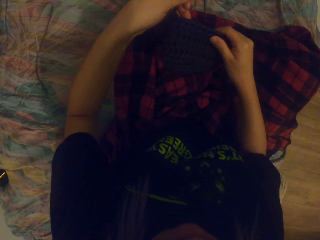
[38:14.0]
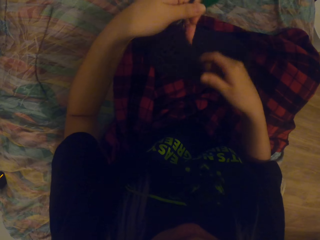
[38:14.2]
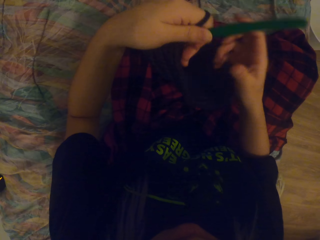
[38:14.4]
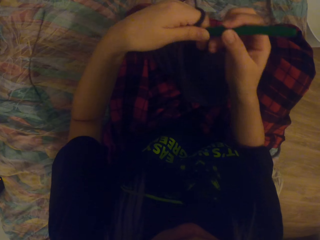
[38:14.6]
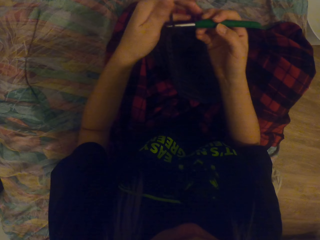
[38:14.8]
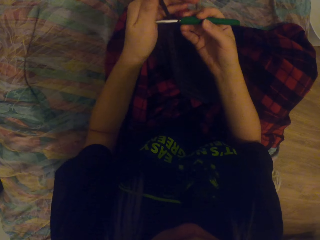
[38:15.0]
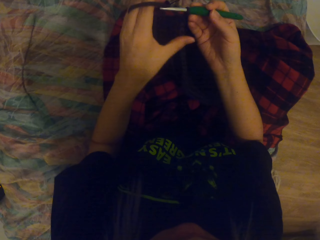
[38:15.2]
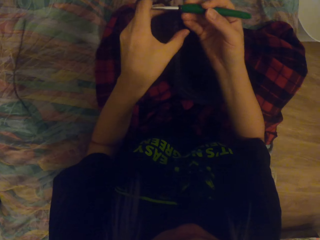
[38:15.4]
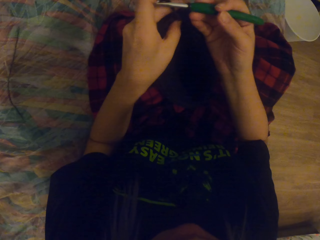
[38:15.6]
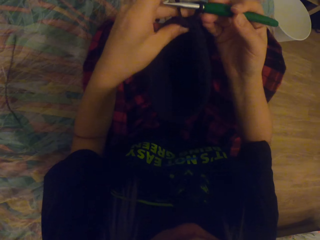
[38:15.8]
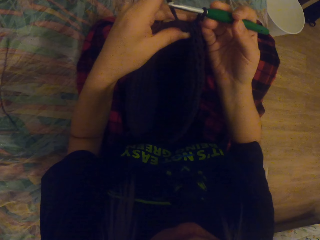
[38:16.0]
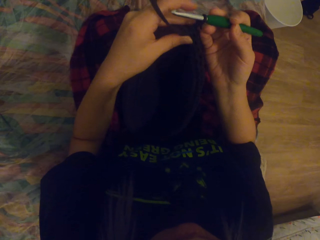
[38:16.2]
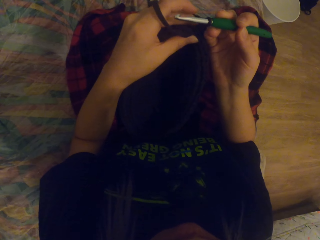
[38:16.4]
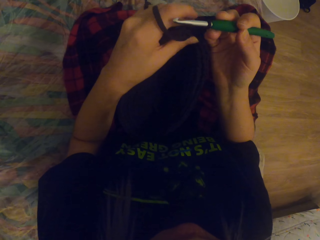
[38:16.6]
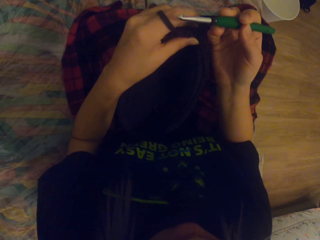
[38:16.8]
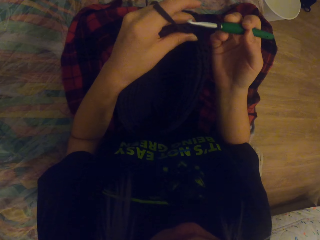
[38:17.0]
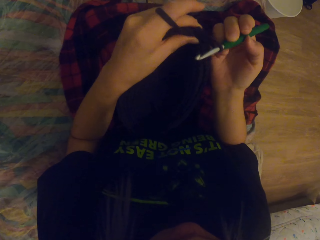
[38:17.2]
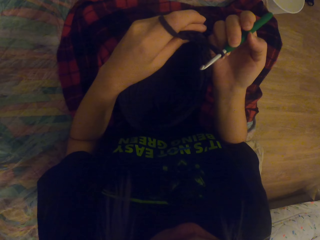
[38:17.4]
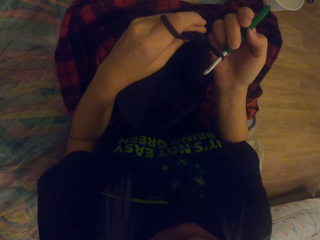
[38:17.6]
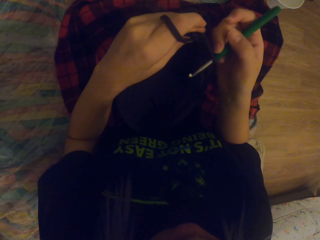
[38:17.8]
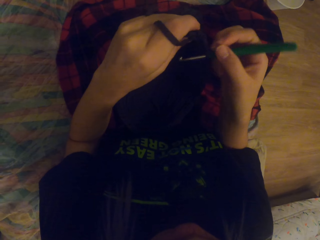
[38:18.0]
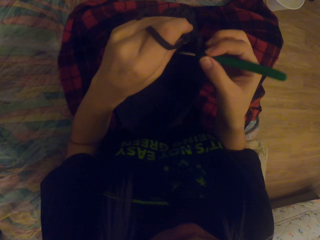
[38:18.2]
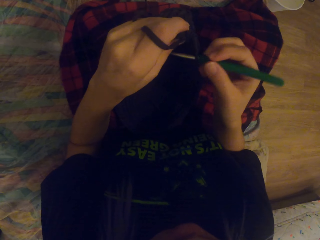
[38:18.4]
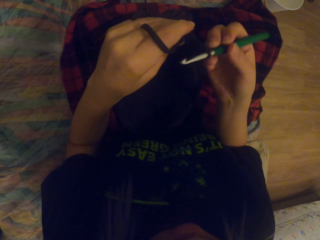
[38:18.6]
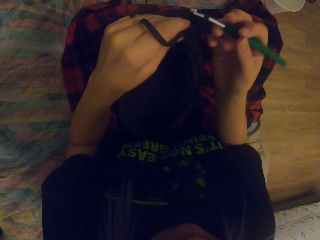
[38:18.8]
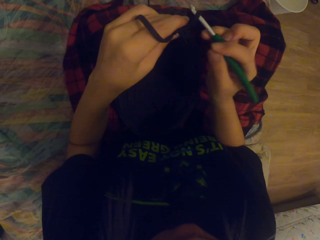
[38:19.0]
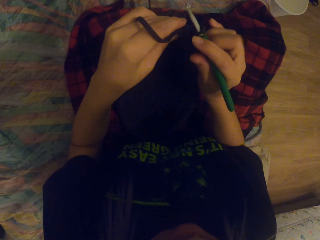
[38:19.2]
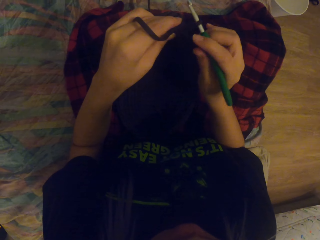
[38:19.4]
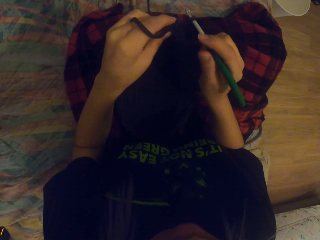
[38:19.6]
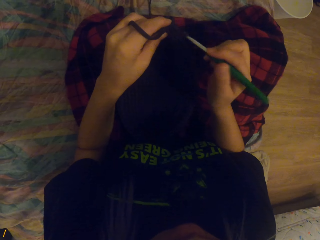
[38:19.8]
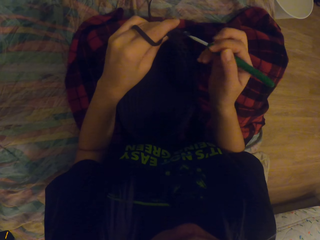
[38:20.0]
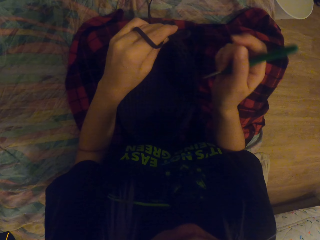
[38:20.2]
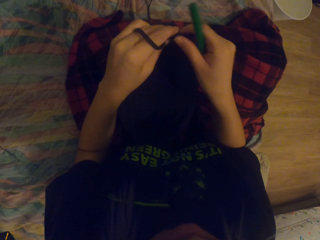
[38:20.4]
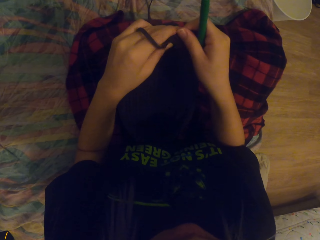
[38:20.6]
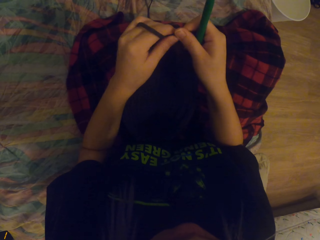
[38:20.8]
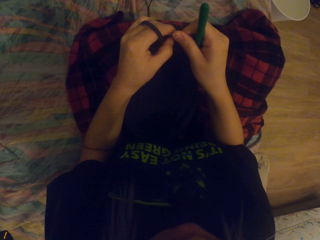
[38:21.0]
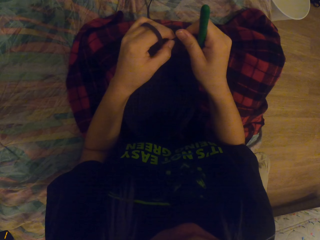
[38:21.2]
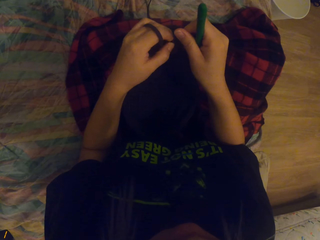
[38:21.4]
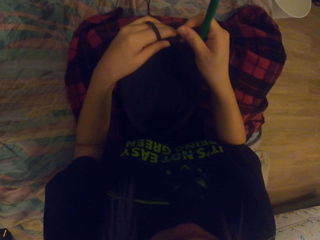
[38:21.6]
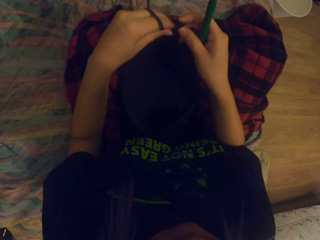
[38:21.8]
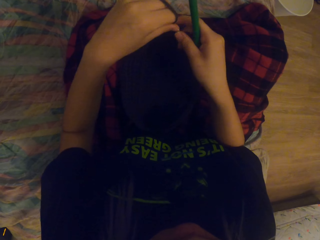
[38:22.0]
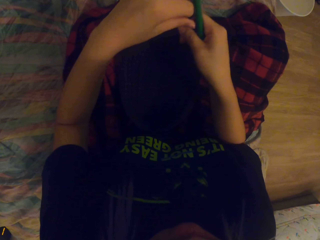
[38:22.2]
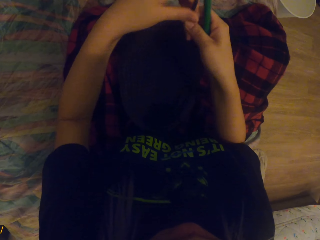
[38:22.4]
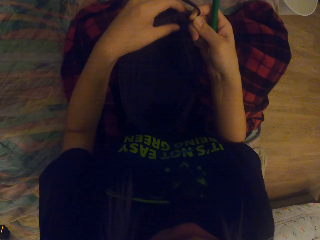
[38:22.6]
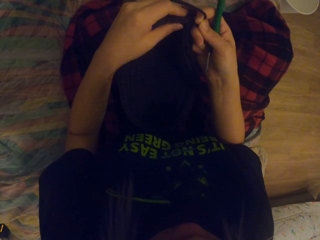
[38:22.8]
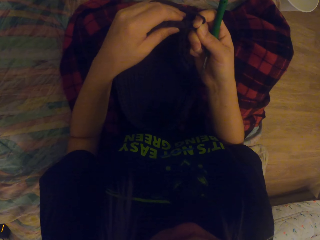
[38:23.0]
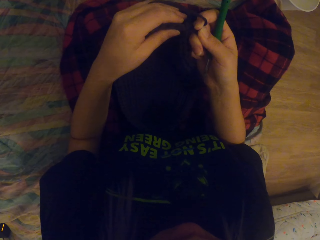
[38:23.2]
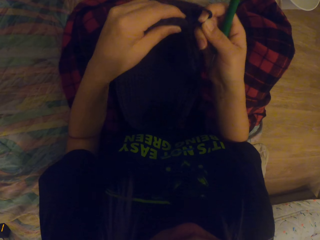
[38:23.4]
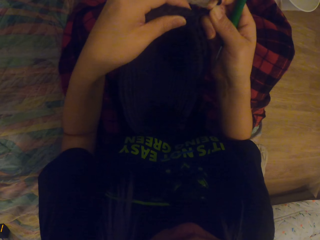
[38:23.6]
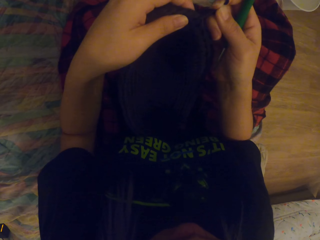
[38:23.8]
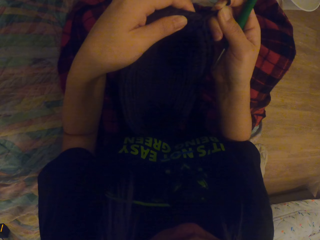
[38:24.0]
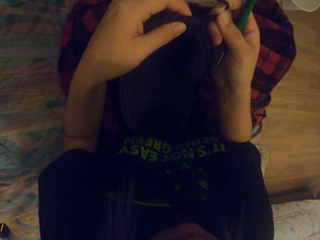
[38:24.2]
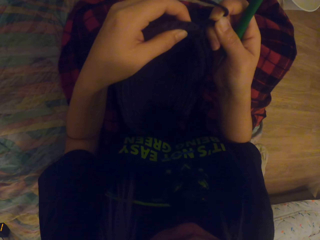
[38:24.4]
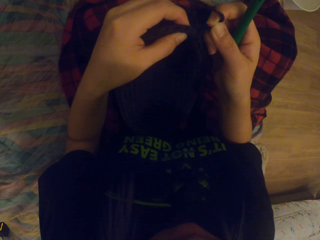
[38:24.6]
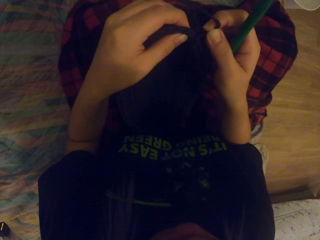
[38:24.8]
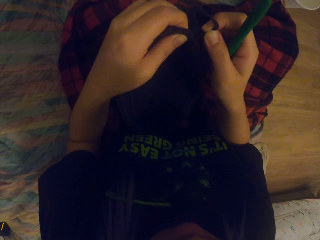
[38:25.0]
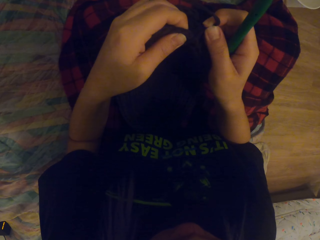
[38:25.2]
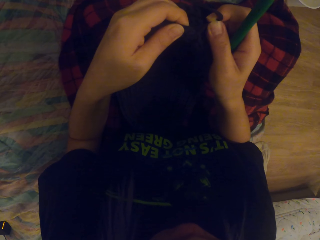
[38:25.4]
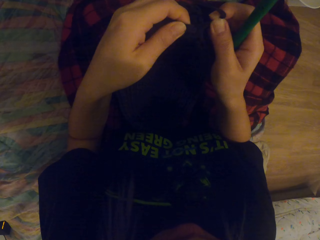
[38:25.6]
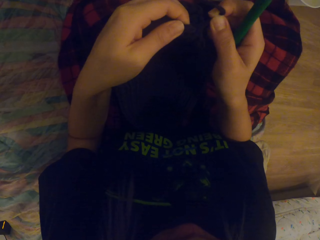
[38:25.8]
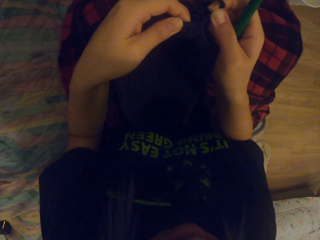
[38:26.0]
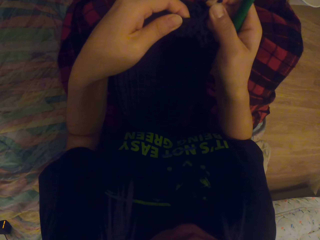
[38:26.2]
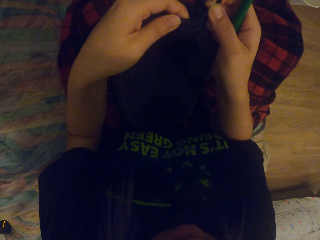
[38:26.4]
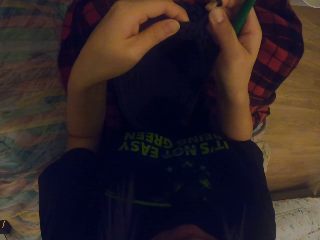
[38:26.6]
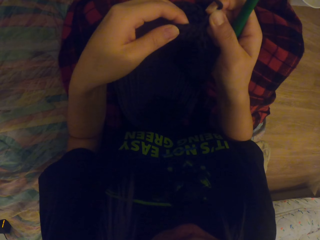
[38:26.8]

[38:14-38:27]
The camera wearer holds the crochet hook. They lift up the thread. They remove the crochet out. They touch the string. They pull the thread with both hands.

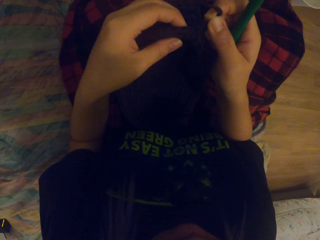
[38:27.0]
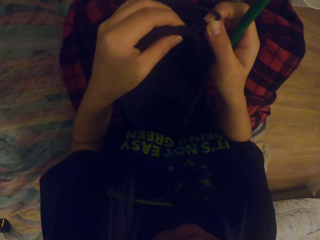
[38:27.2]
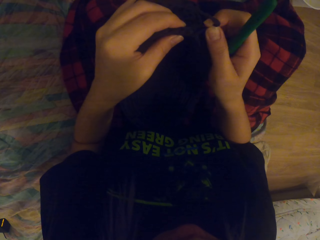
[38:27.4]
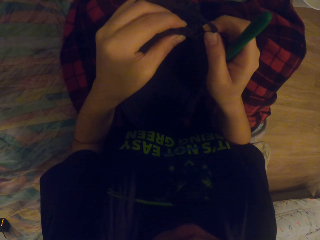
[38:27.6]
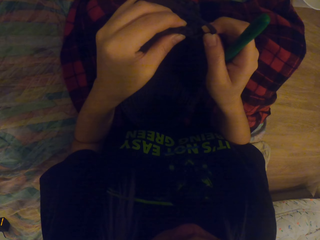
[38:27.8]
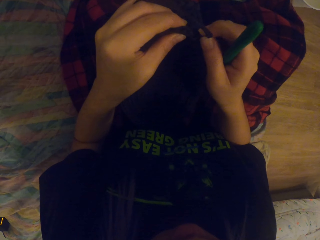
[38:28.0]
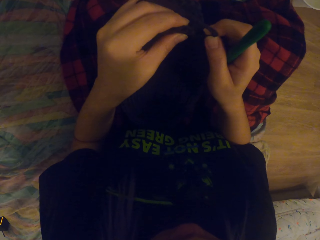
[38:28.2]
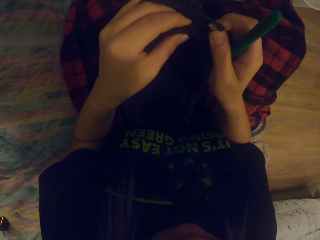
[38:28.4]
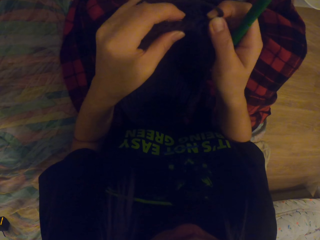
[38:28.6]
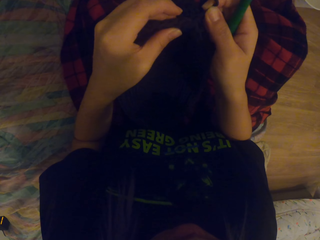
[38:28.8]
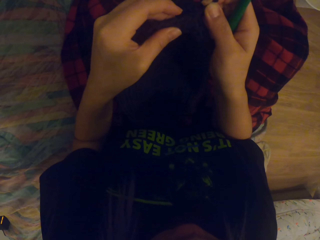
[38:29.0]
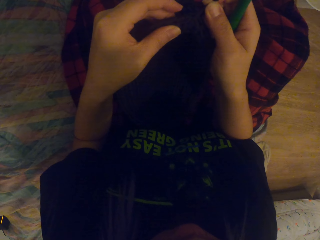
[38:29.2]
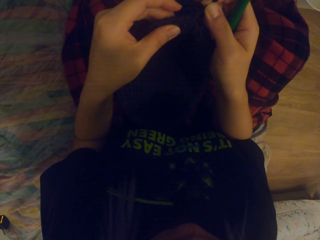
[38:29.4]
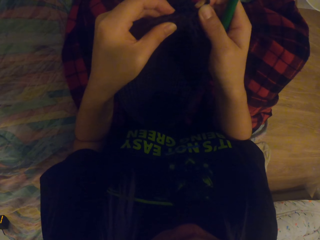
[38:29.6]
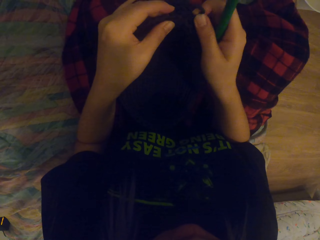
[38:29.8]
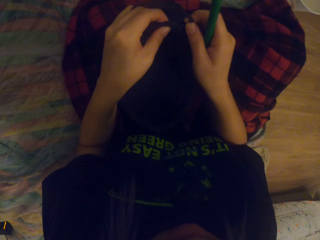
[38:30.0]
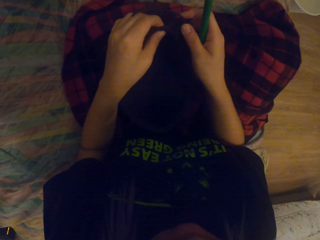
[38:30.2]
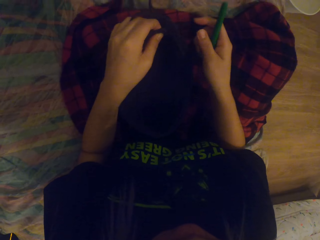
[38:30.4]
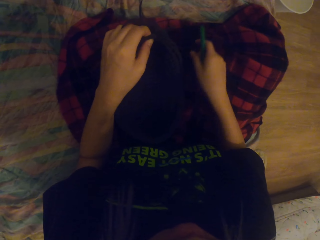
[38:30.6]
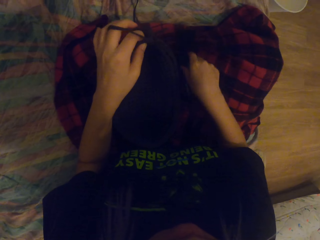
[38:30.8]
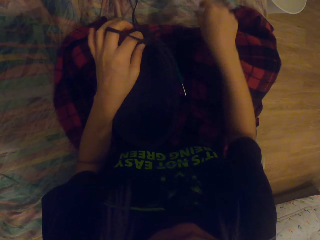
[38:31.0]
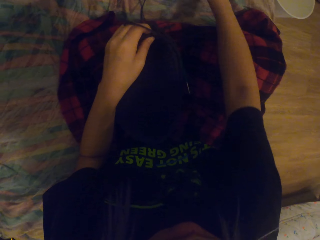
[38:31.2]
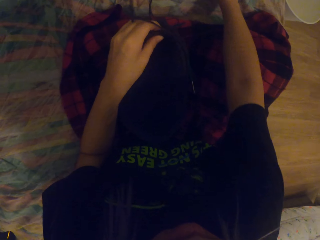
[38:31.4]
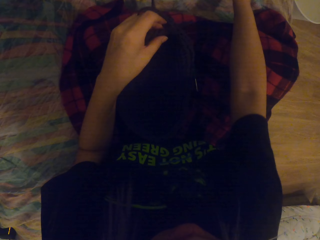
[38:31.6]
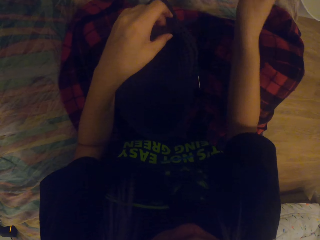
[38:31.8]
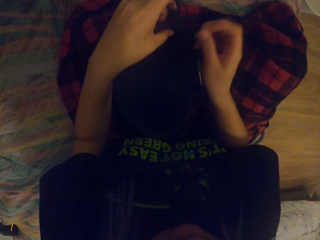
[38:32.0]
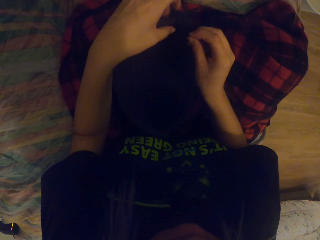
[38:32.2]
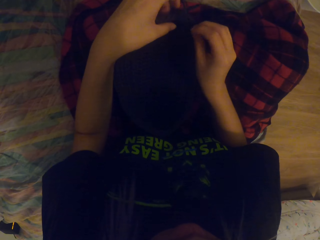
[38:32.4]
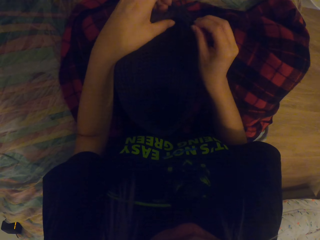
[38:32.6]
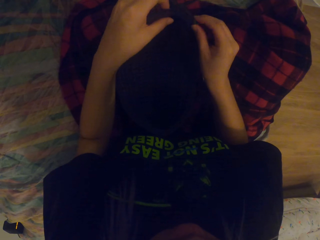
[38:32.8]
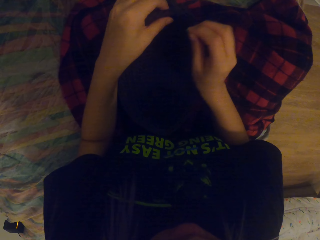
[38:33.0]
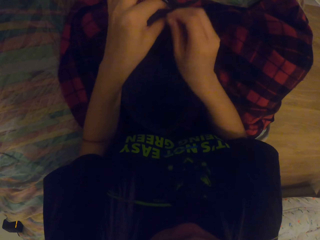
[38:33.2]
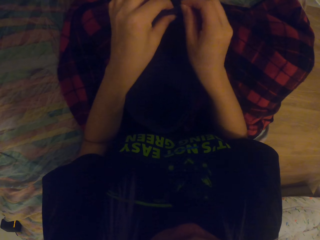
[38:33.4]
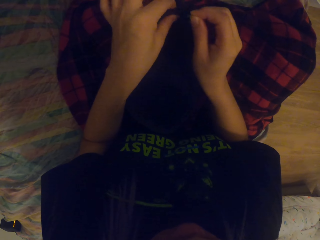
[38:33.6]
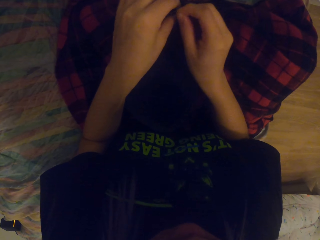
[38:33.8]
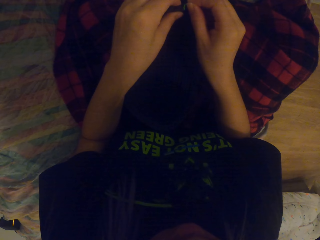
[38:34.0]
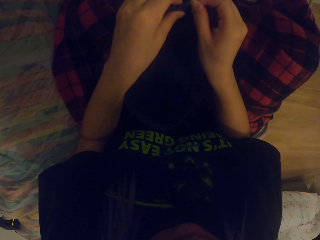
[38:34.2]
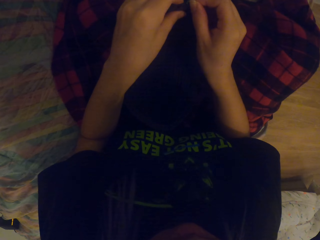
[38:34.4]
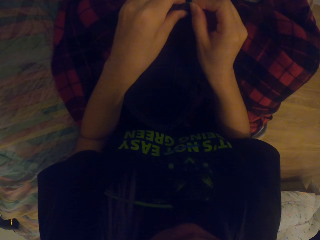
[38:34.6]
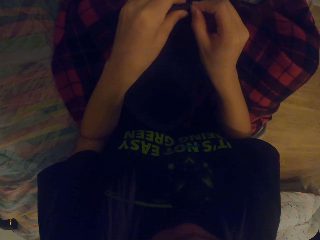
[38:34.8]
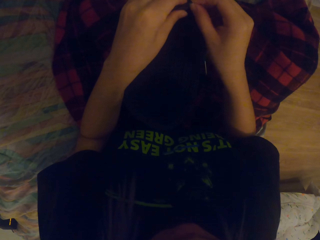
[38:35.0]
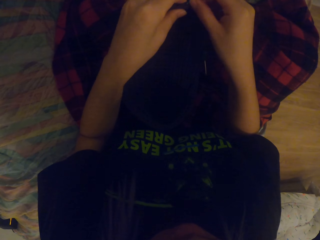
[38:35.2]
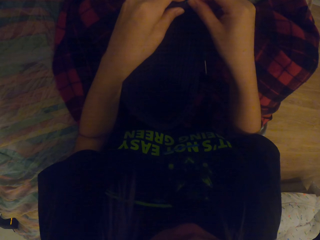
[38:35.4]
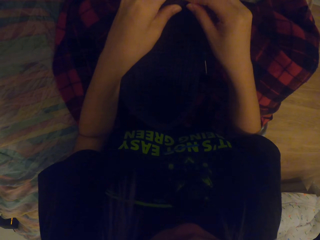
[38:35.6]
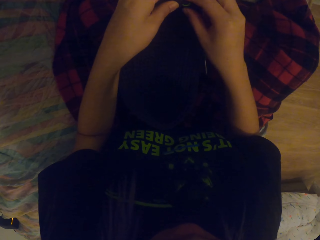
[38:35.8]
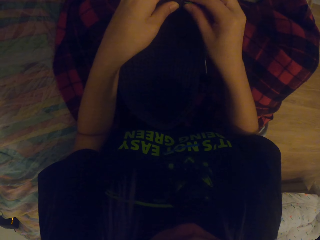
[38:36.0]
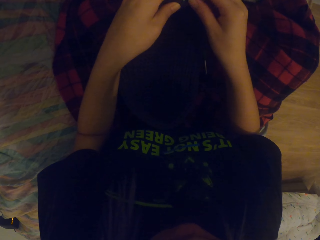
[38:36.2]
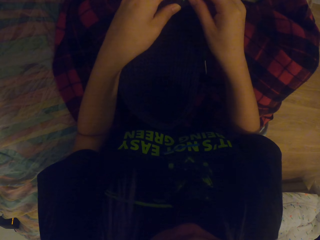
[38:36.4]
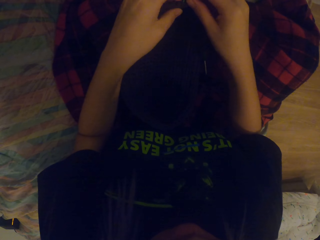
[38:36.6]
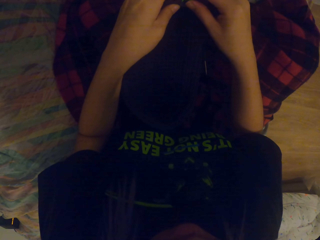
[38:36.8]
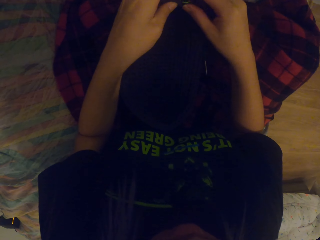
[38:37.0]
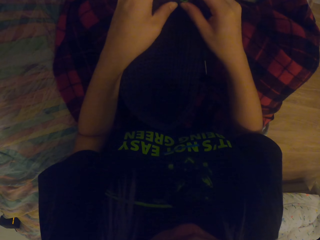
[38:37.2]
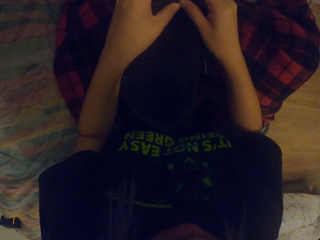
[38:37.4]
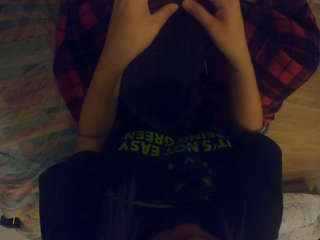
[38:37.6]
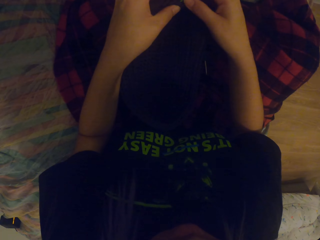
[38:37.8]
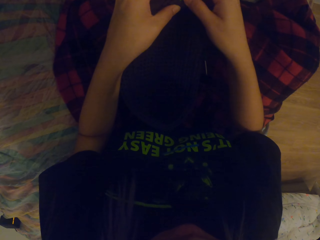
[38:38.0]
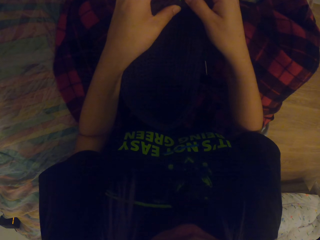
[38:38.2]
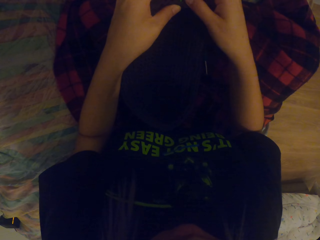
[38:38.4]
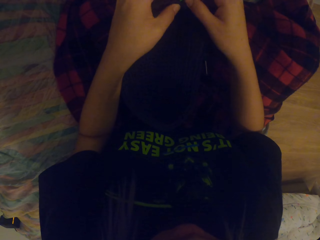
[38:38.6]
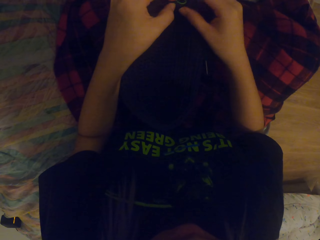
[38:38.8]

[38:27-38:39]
The camera wearer holds the thread. They place the crochet hook down. They place the bag down. They pick something. They lift up the right hand. They hold the string with something. They attach a plastic on the bag.
